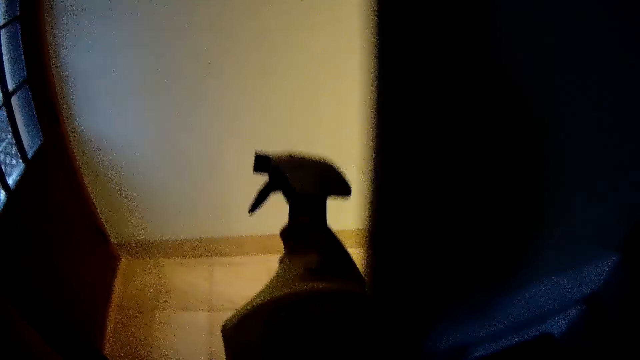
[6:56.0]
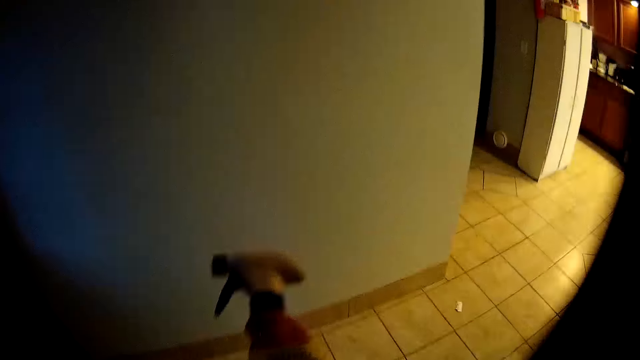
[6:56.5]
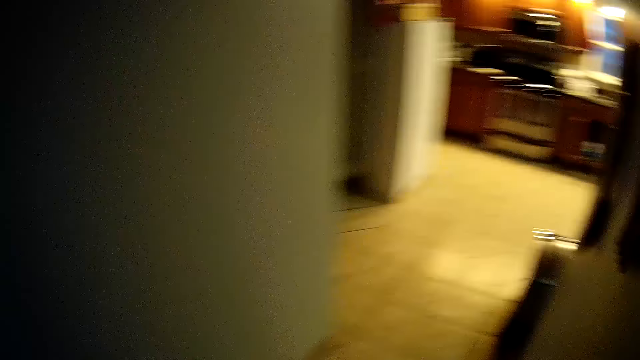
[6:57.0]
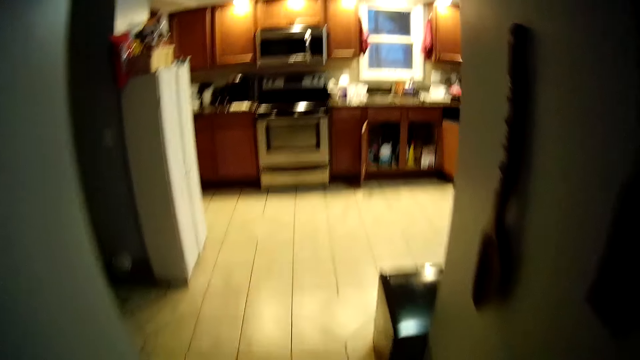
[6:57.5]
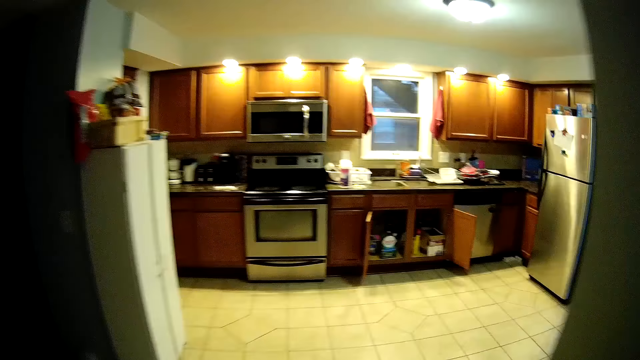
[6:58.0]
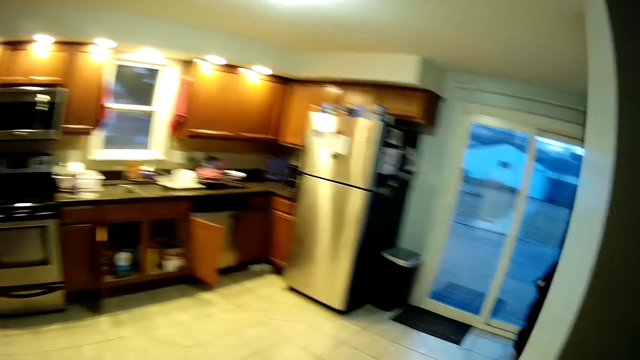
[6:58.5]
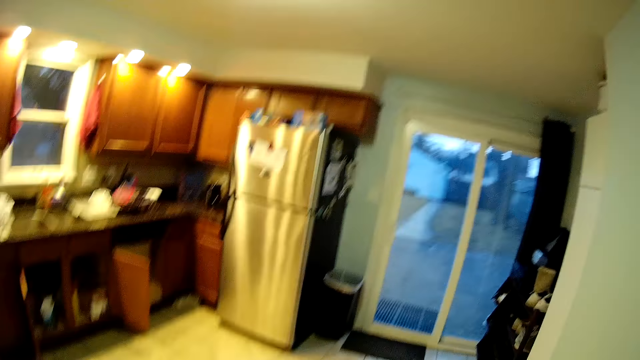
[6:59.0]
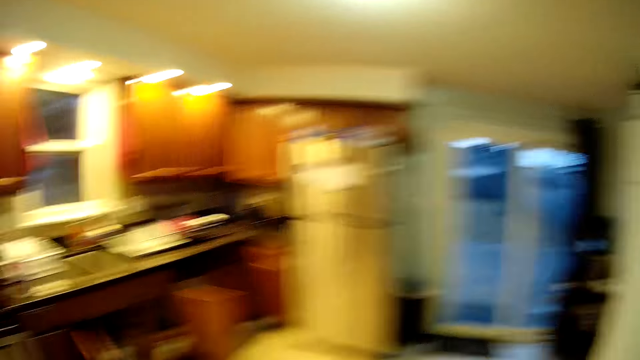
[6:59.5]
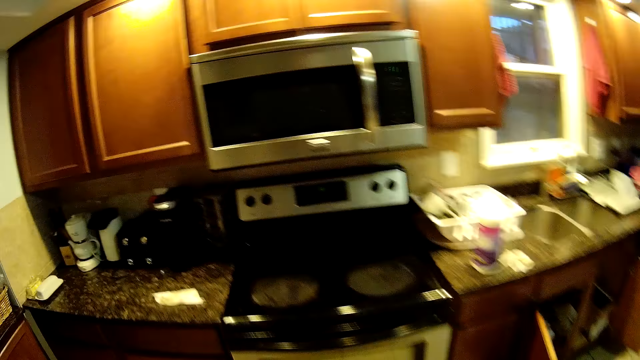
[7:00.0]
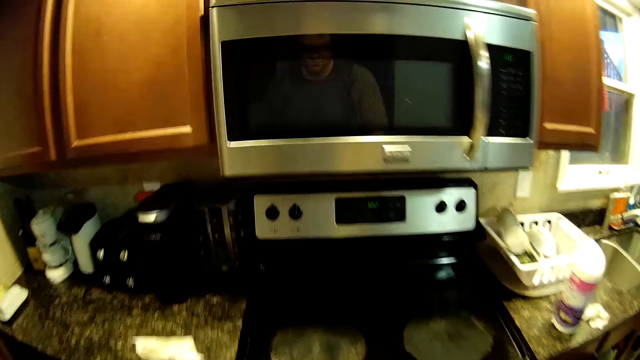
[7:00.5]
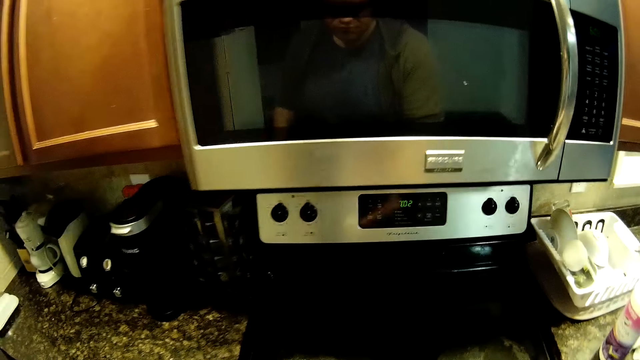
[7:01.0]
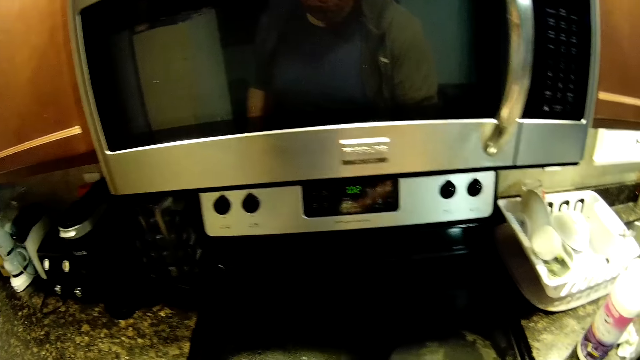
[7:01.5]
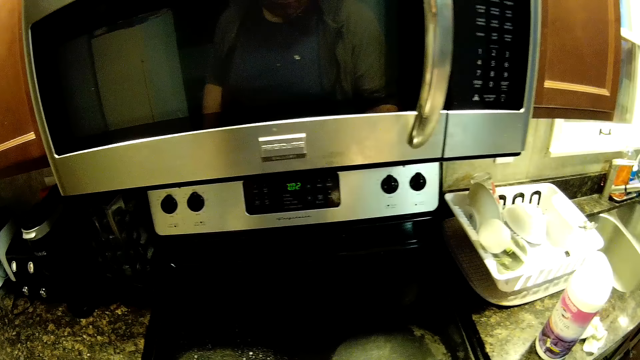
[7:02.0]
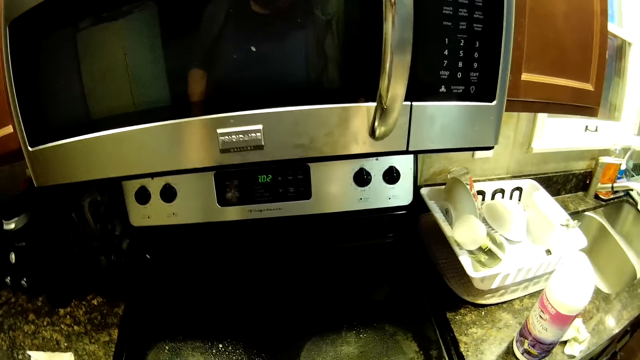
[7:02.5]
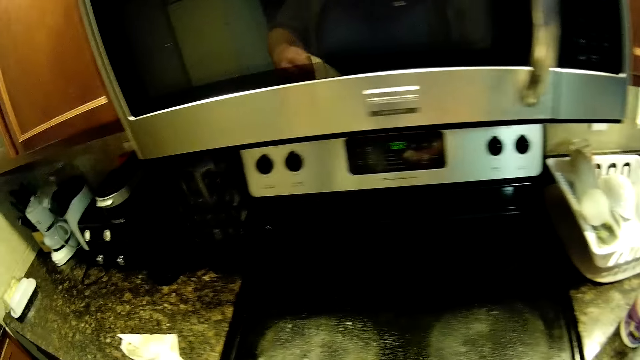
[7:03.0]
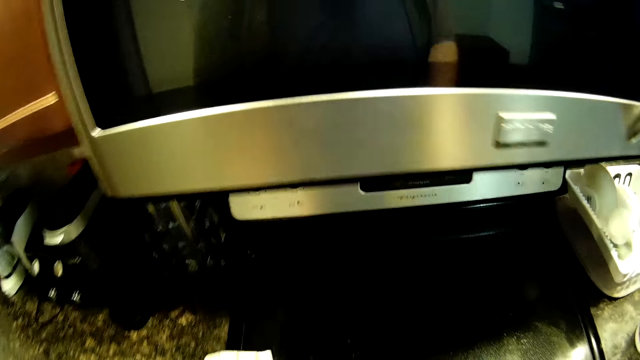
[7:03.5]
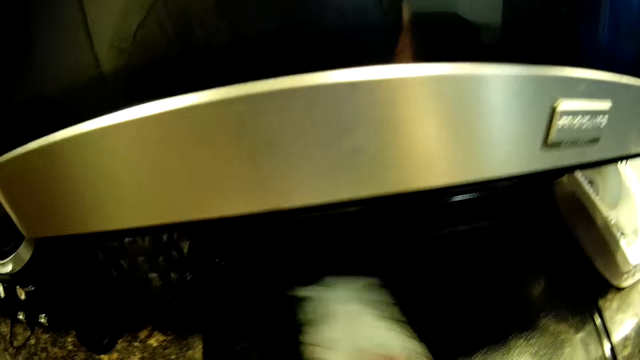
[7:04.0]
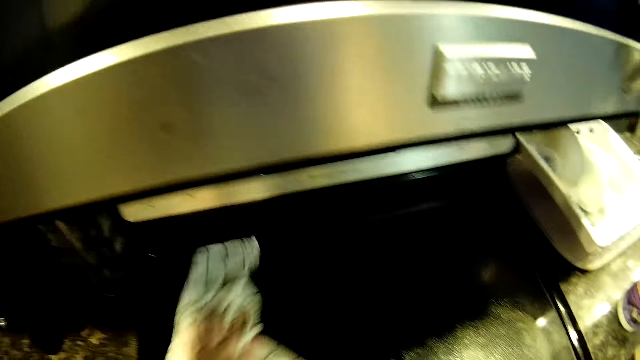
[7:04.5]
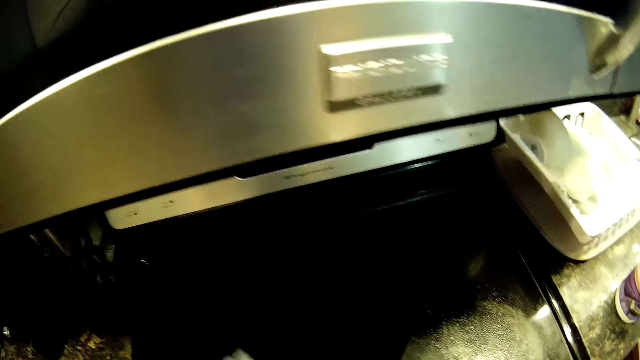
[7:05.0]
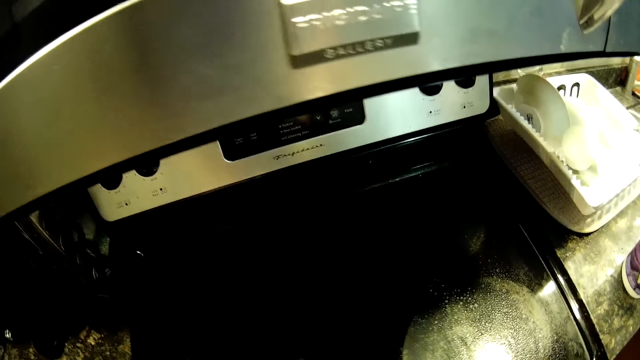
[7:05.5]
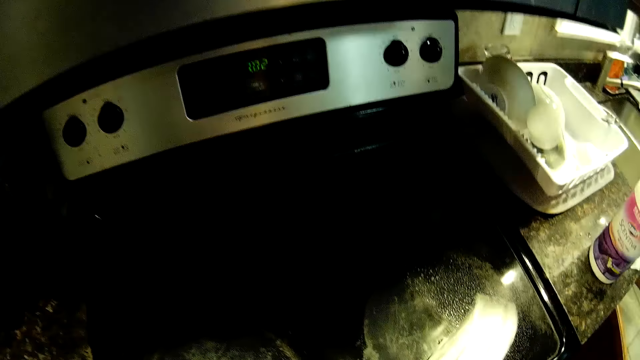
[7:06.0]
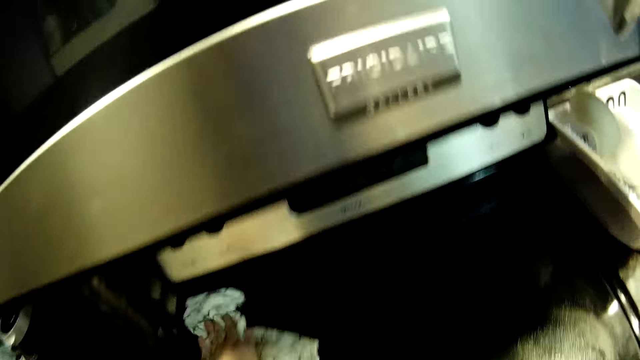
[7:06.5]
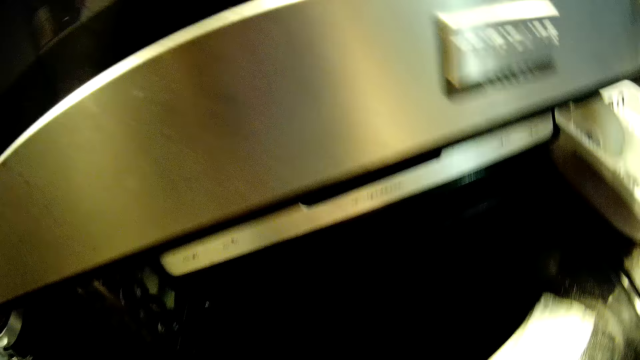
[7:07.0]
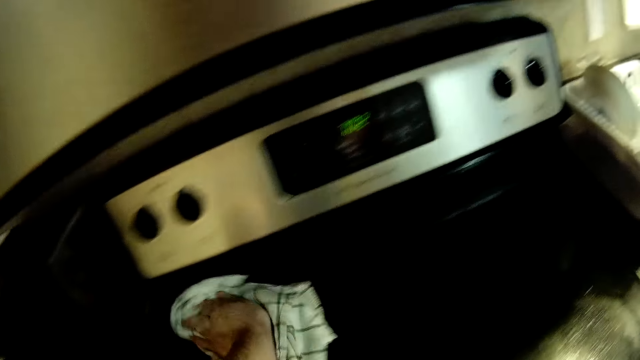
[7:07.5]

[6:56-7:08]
The camera wearer walks back to the kitchen. They spray the stove. They wipe the cooker with a towel.

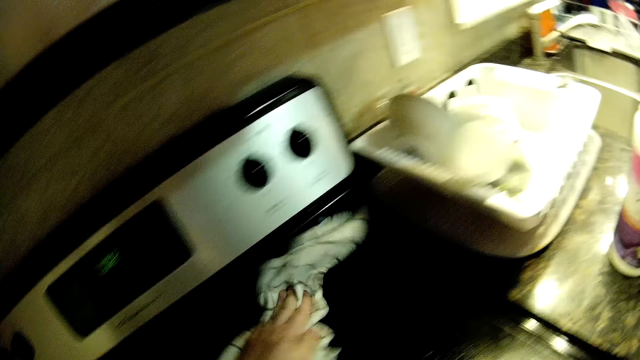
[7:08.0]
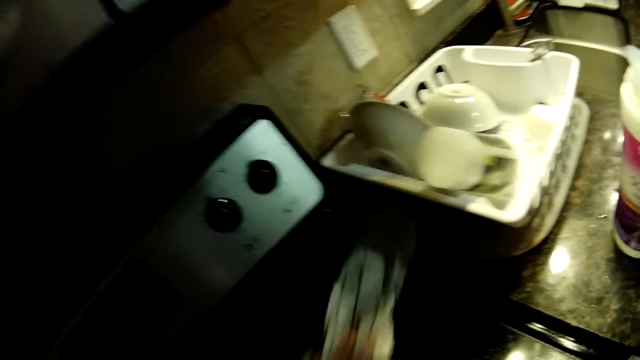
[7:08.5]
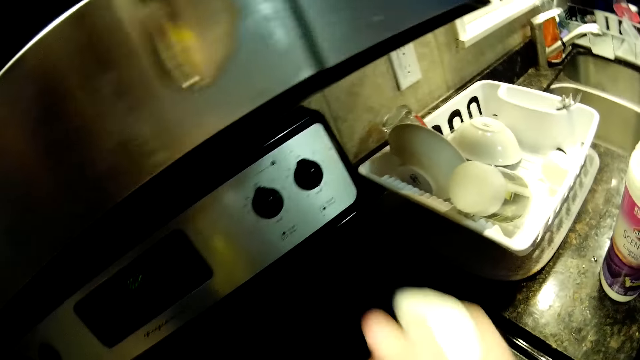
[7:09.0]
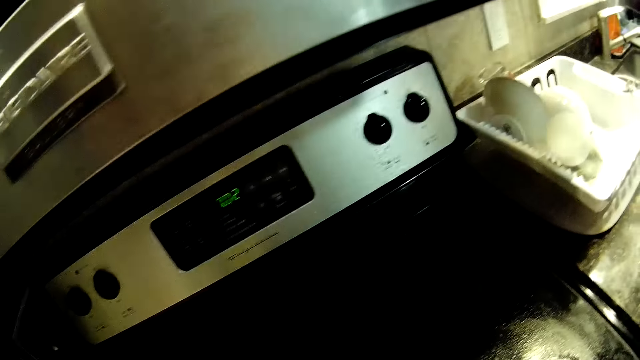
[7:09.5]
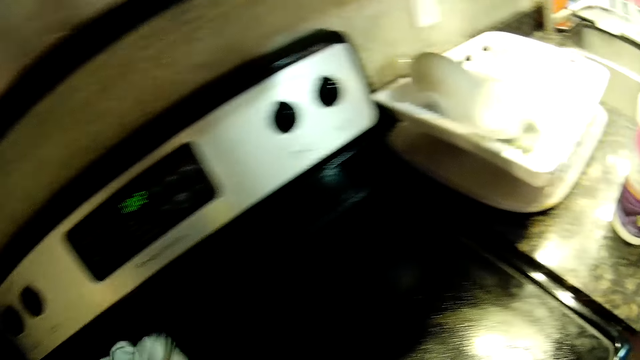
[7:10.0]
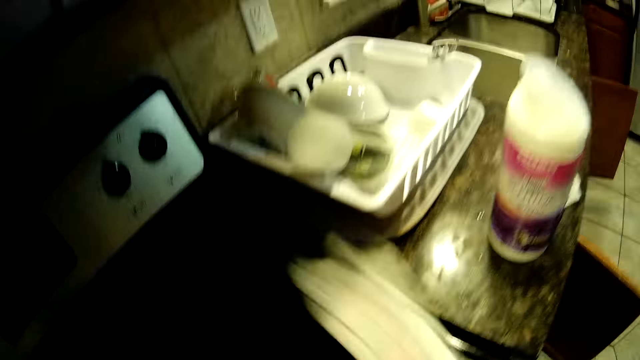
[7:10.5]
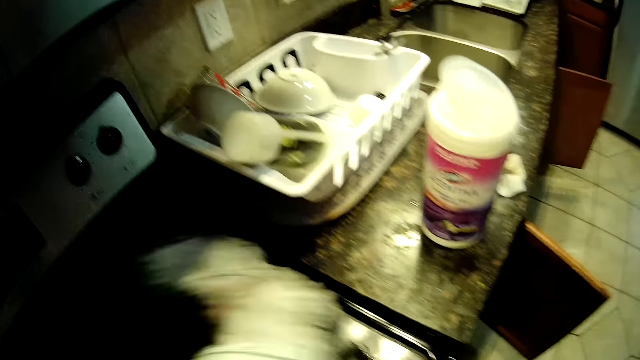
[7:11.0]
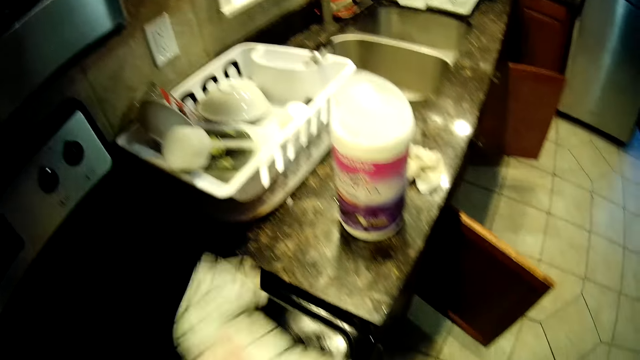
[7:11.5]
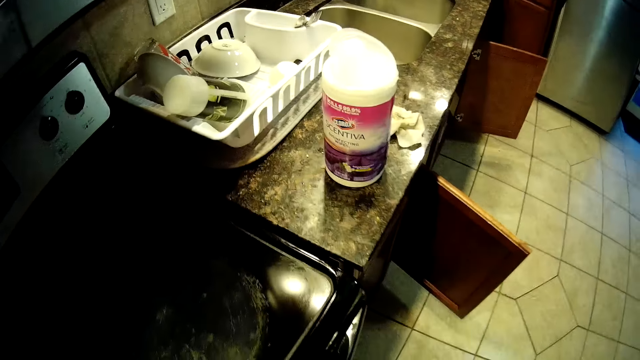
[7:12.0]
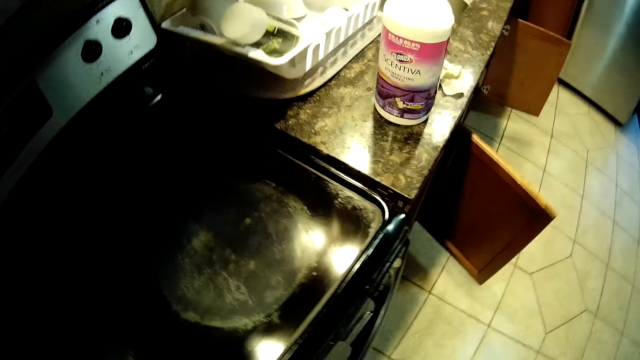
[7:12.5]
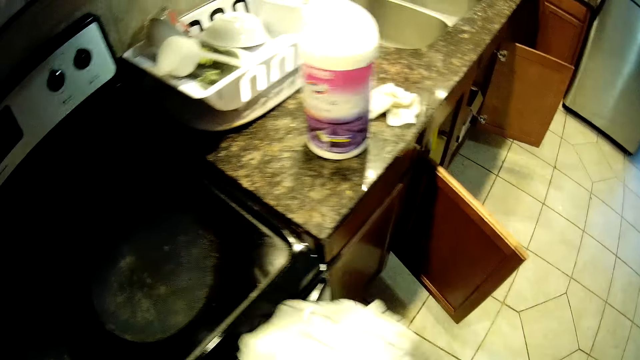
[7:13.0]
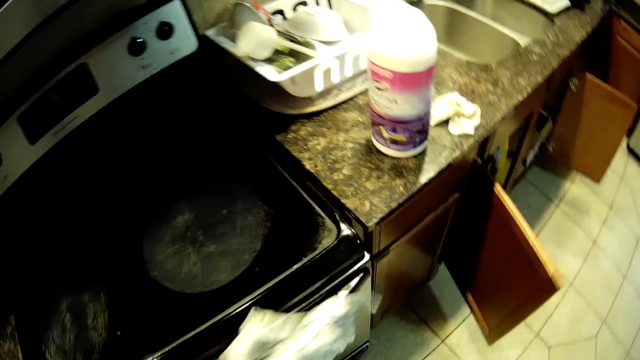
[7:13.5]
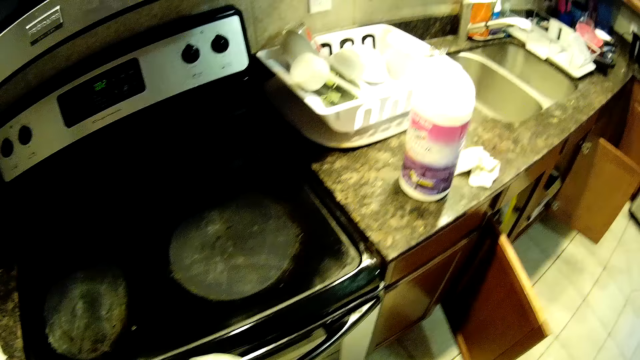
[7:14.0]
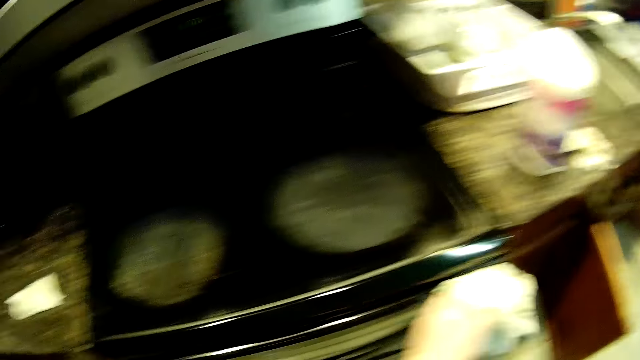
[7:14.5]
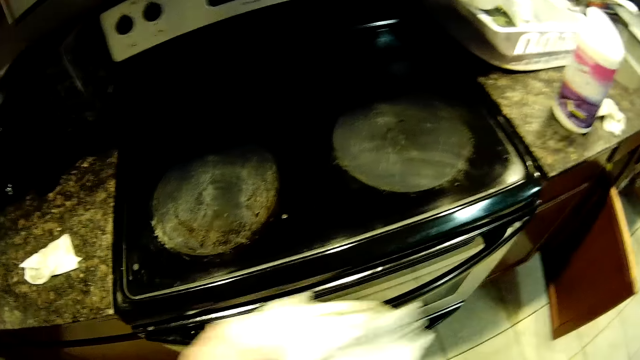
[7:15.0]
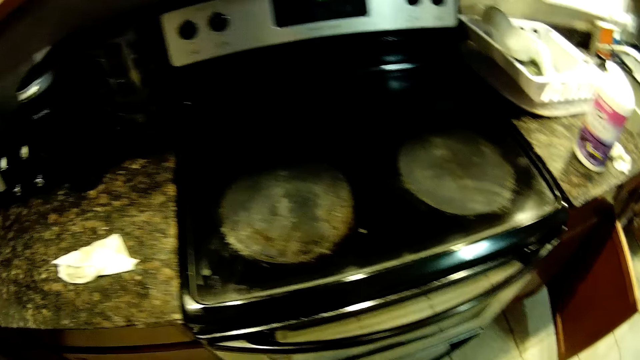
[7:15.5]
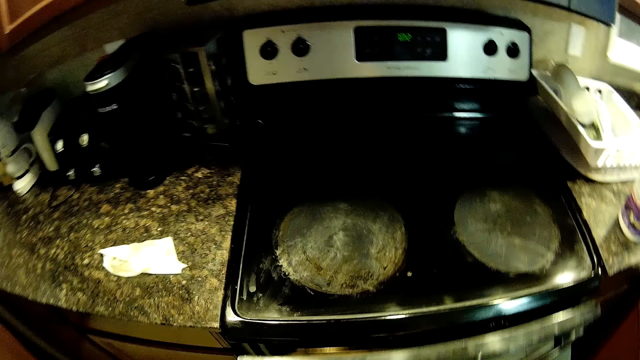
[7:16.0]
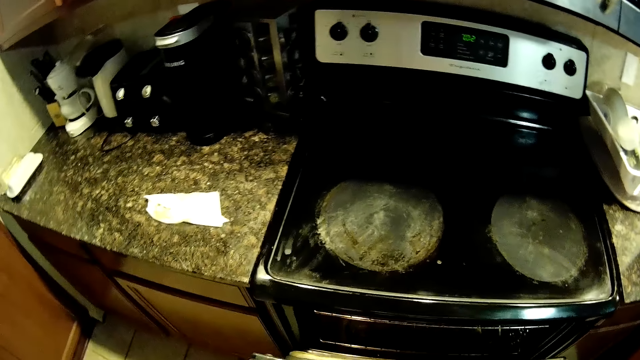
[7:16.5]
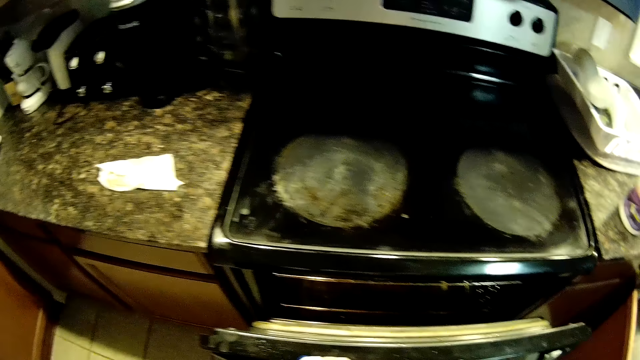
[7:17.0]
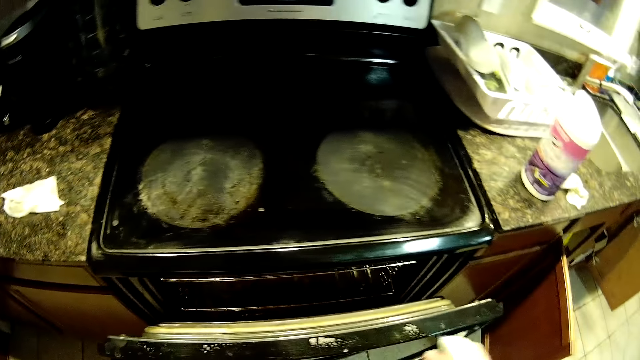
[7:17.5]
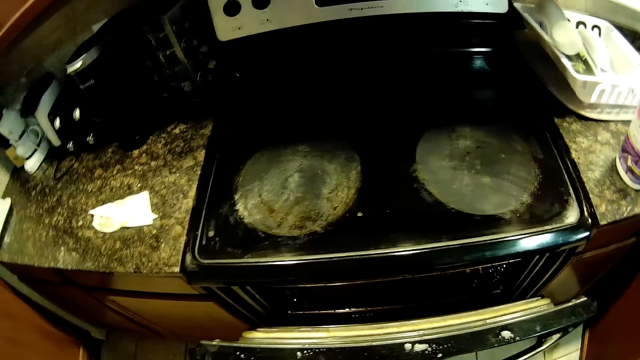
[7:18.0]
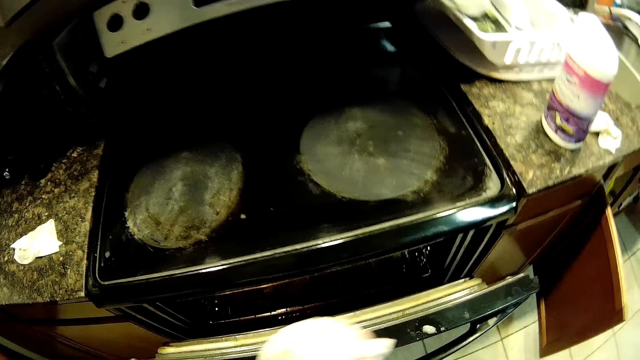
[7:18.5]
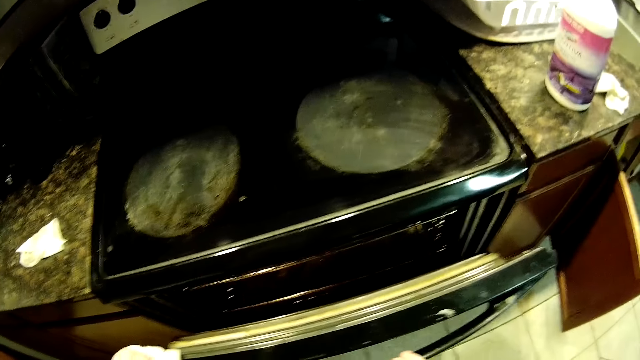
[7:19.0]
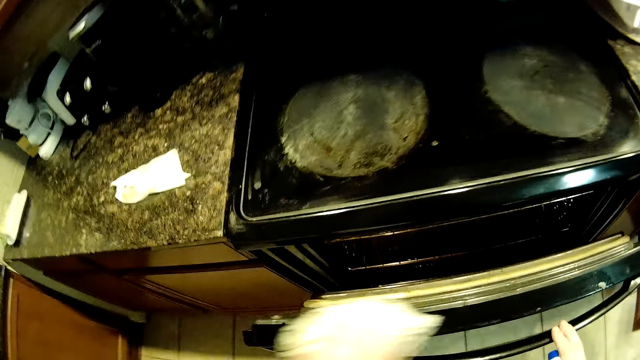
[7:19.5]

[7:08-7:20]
The camera wearer sprays the stove. They wipe the stove. They clean the oven handle.
